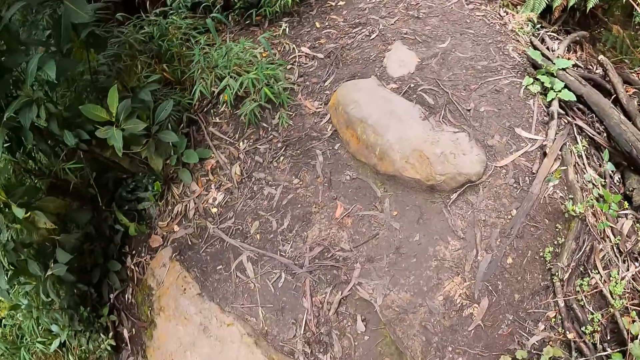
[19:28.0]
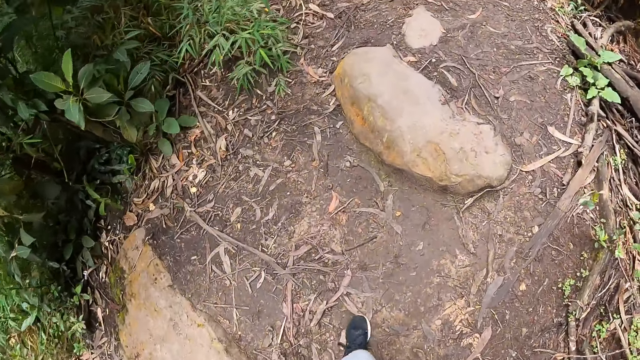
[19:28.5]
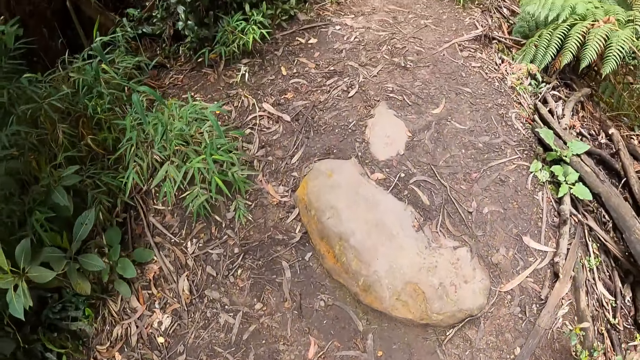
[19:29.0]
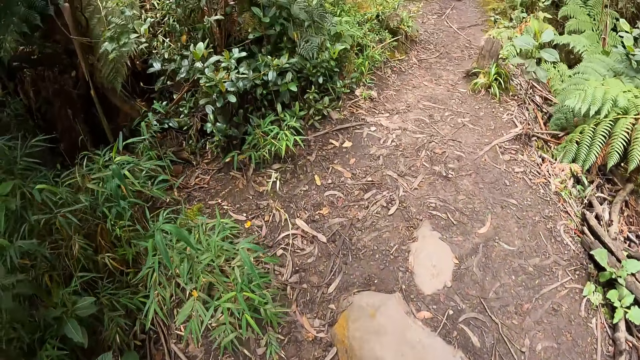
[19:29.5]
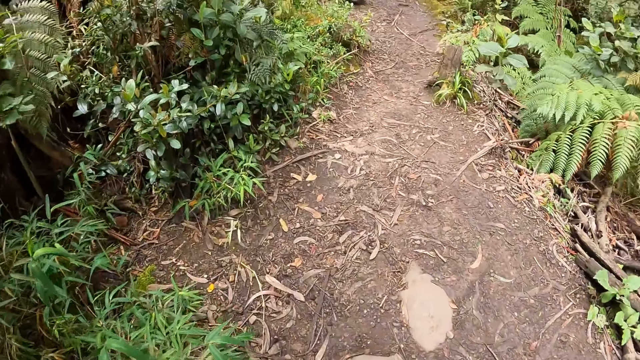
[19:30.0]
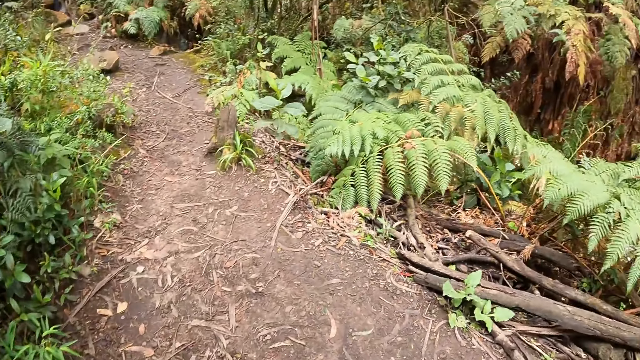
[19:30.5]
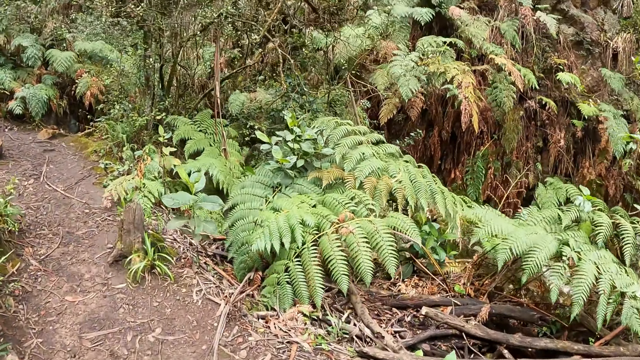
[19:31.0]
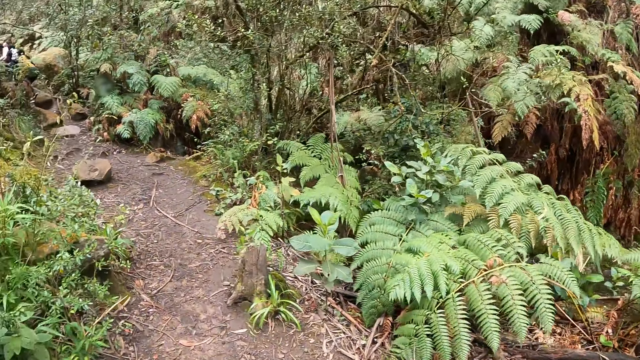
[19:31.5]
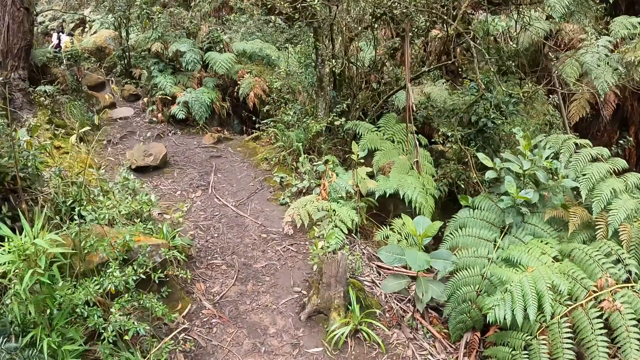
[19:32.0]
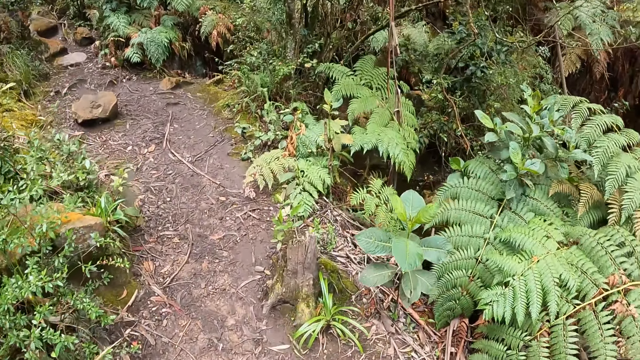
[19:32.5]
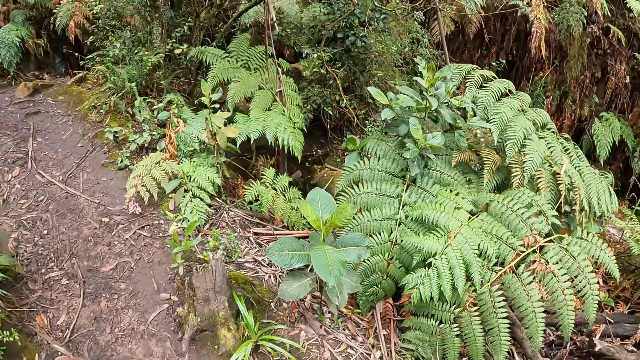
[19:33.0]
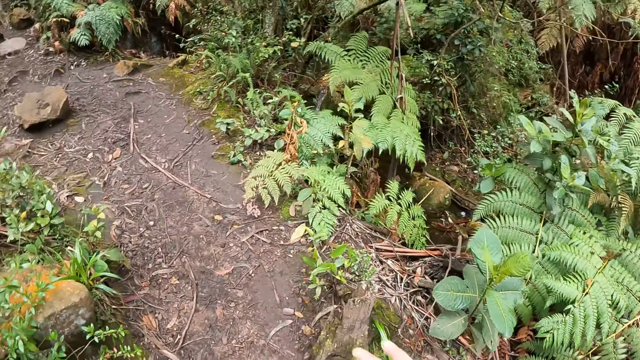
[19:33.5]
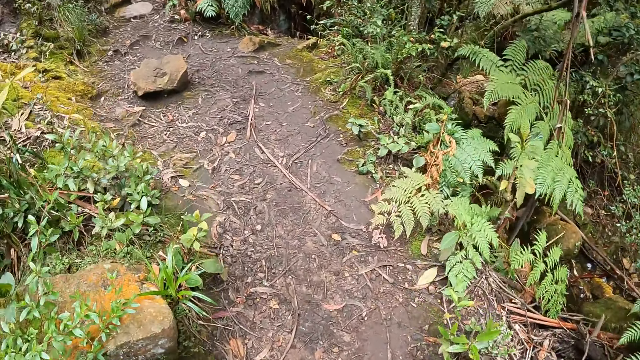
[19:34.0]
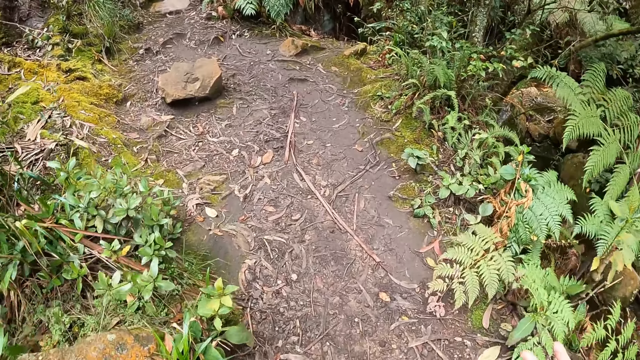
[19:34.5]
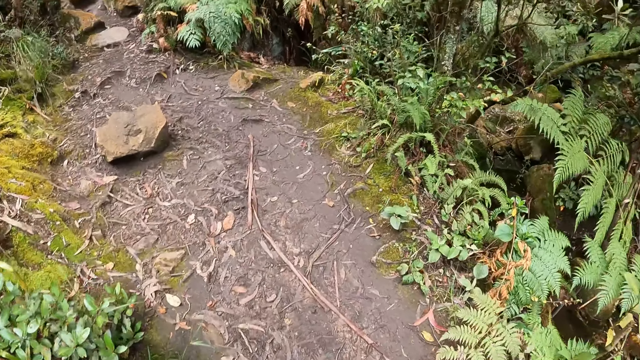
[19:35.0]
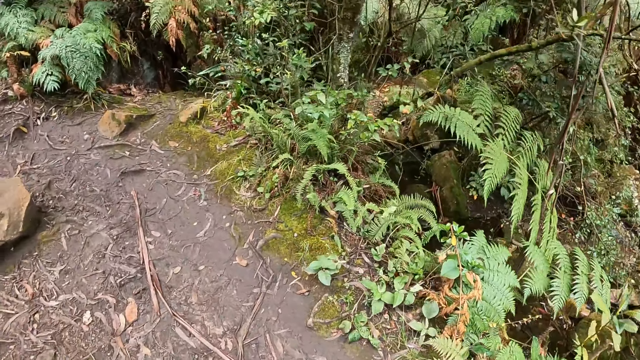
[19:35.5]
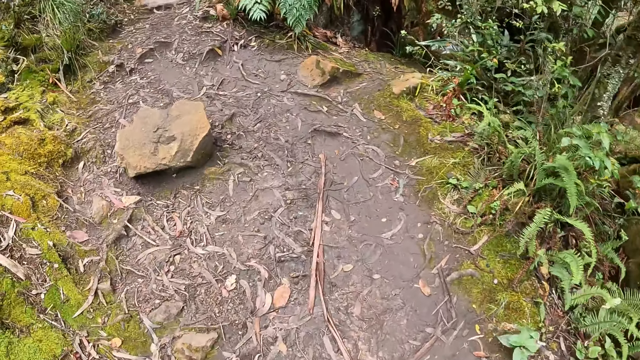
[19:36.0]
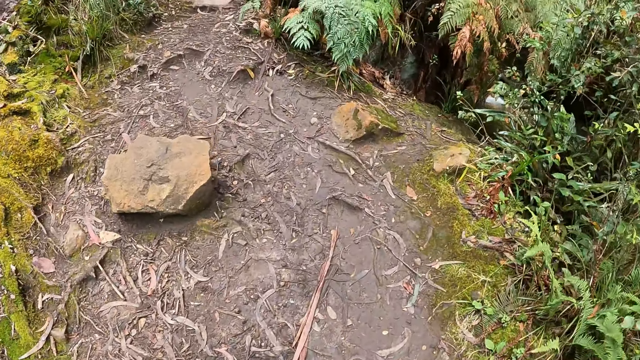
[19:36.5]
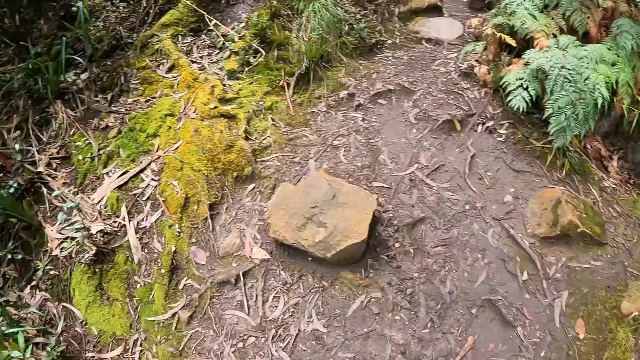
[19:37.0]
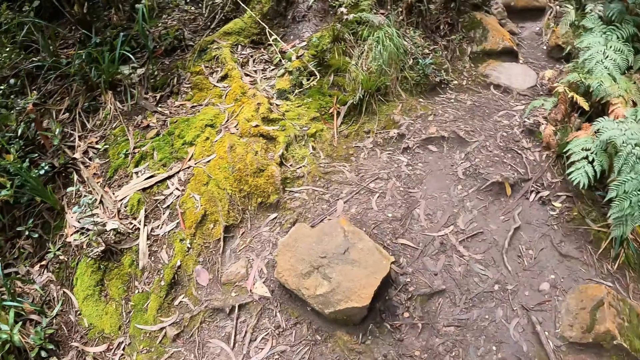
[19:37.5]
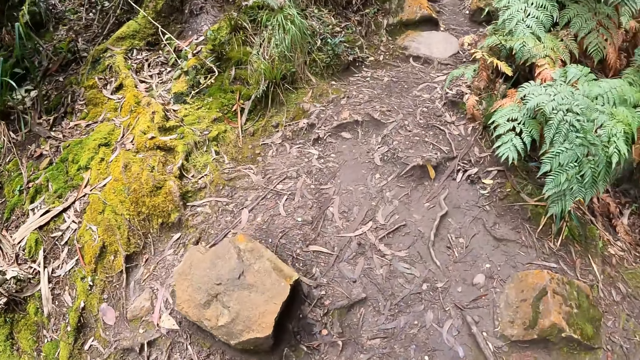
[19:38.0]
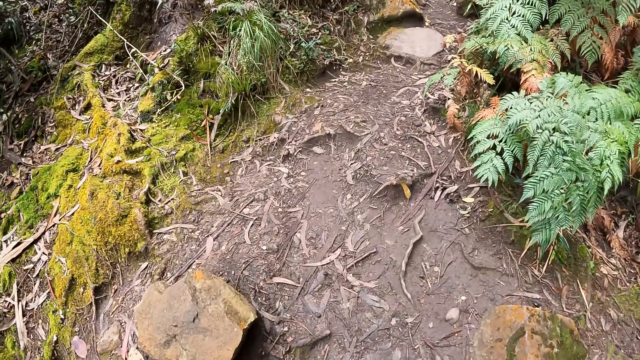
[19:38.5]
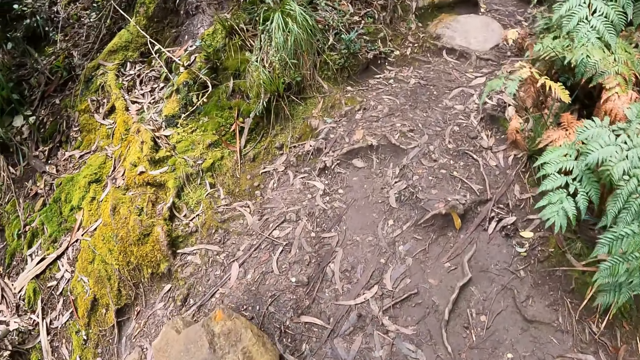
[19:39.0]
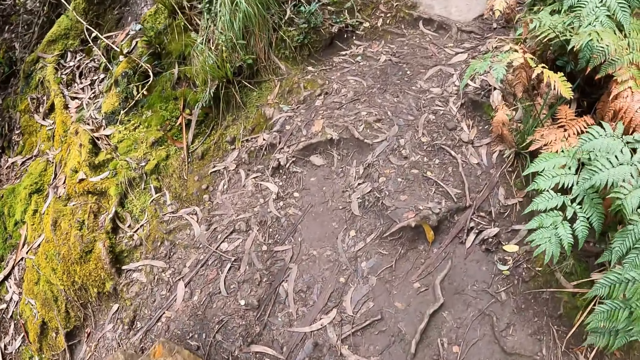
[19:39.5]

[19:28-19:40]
The camera wearer walks forward on a trail.

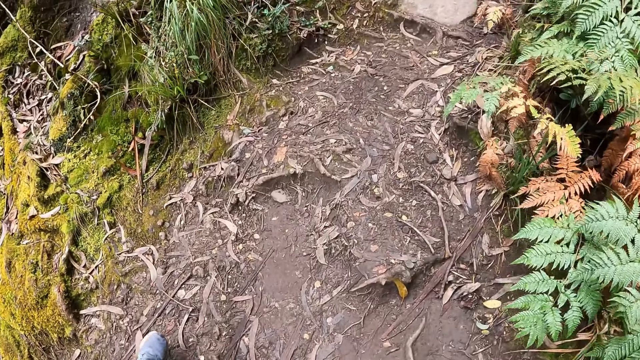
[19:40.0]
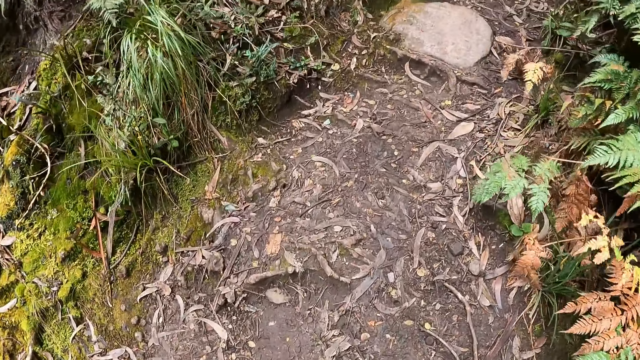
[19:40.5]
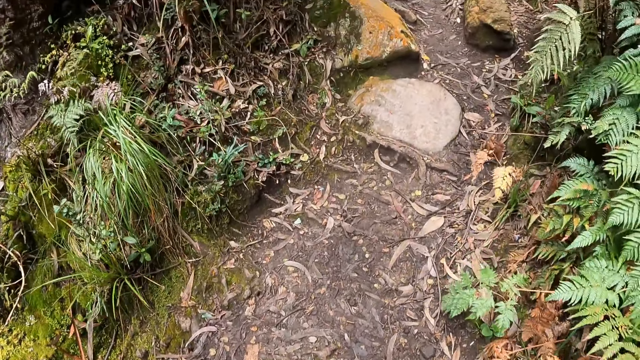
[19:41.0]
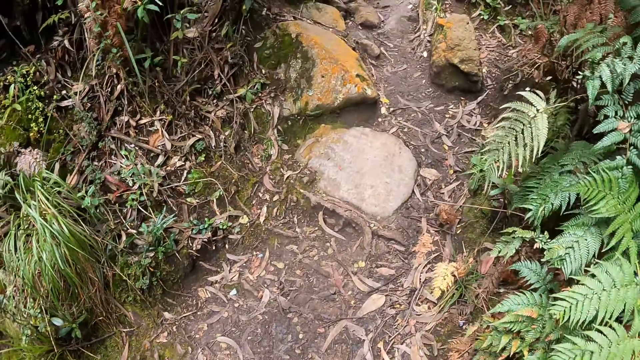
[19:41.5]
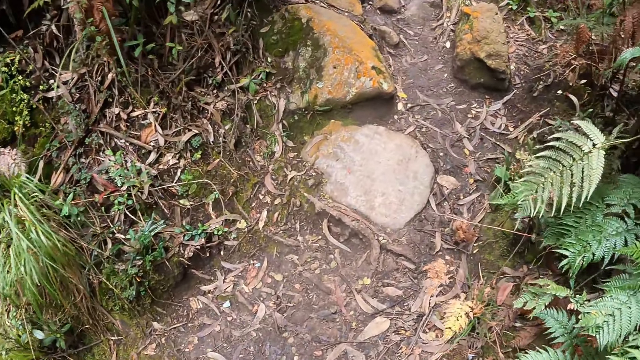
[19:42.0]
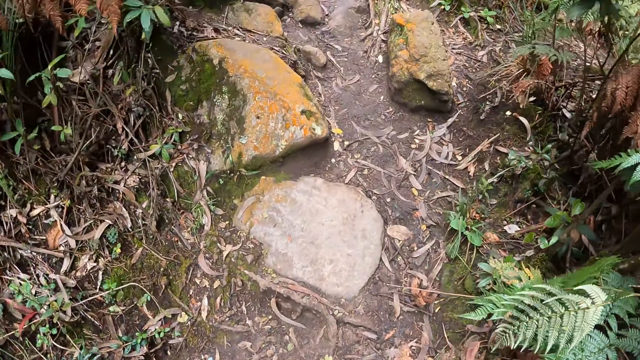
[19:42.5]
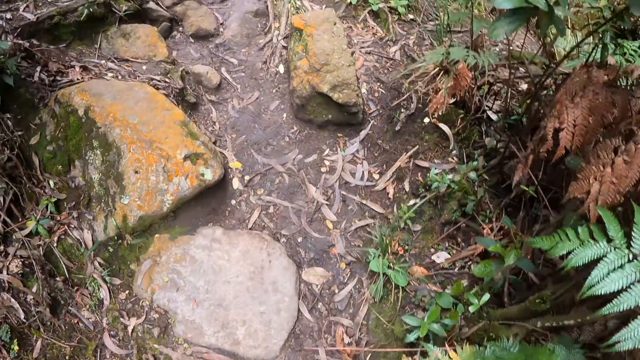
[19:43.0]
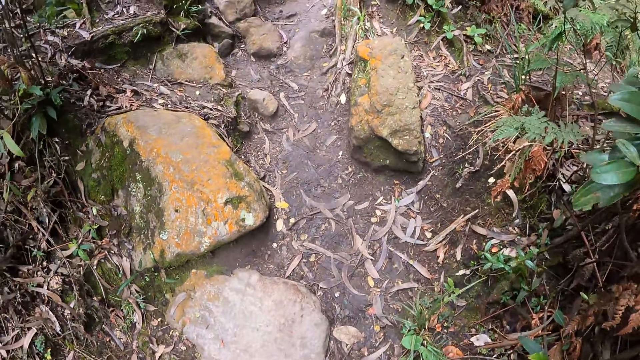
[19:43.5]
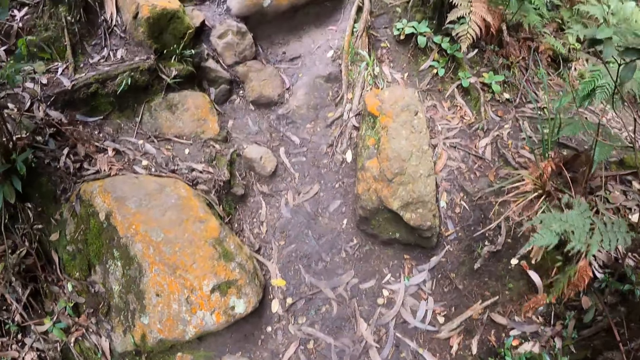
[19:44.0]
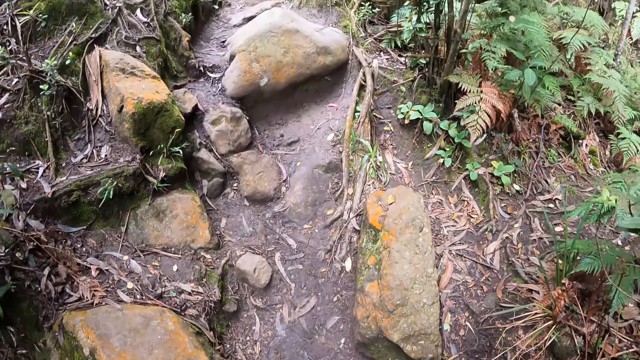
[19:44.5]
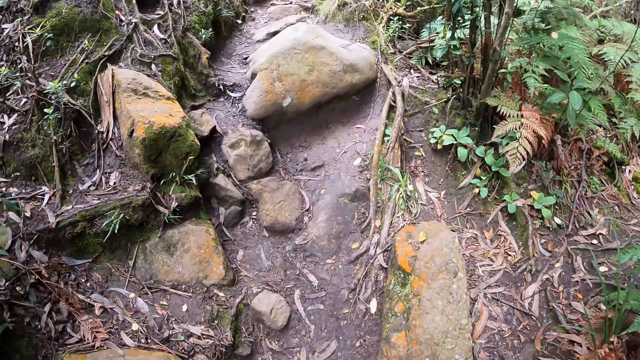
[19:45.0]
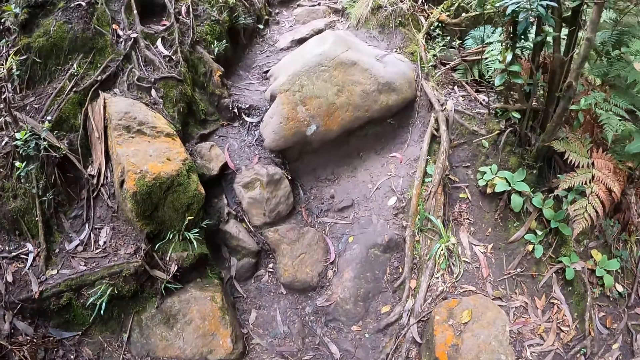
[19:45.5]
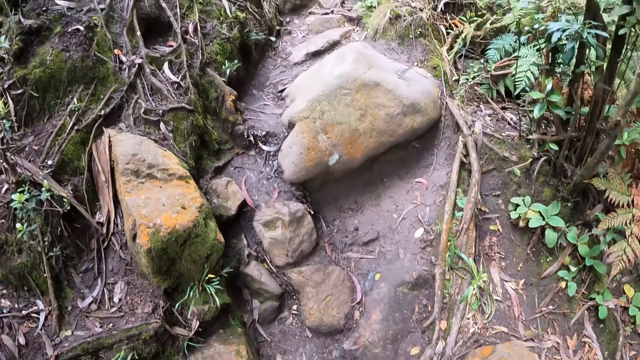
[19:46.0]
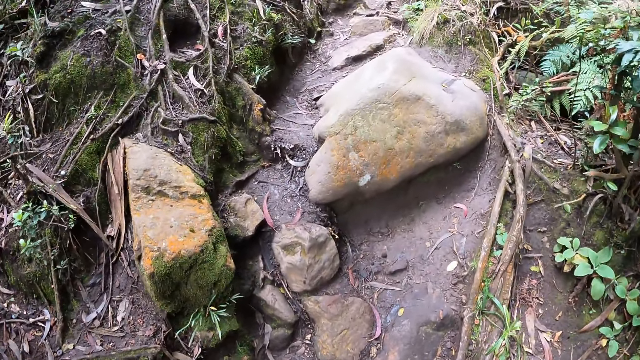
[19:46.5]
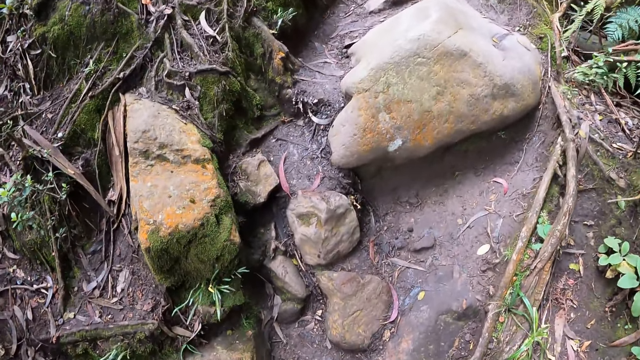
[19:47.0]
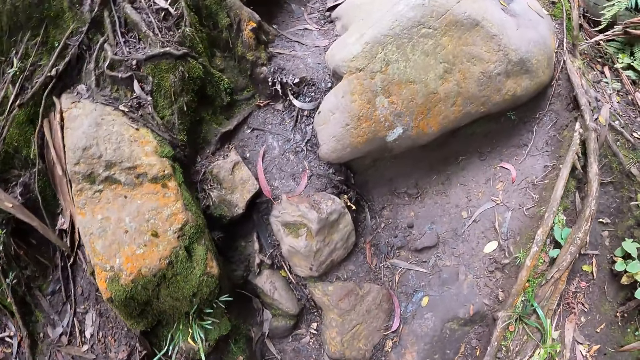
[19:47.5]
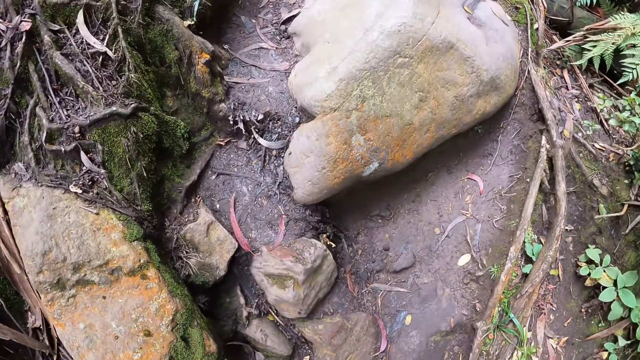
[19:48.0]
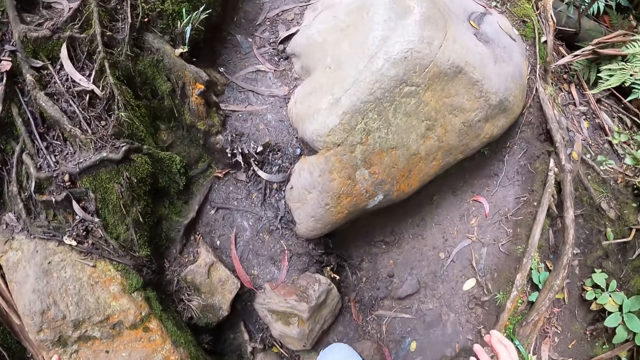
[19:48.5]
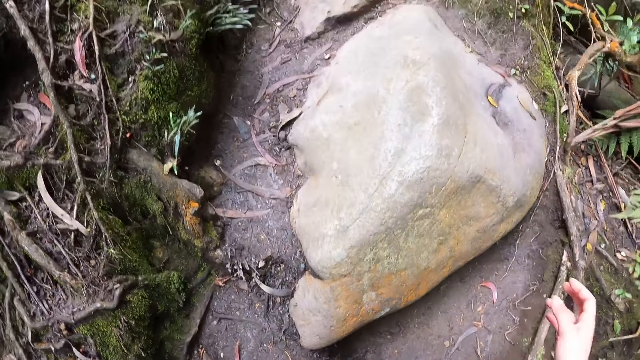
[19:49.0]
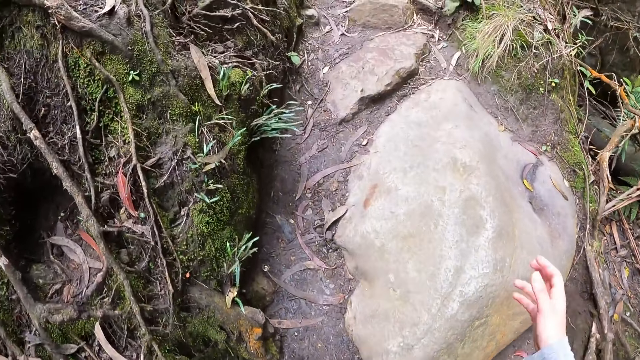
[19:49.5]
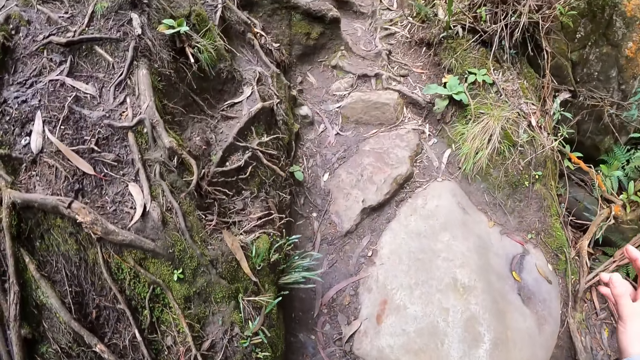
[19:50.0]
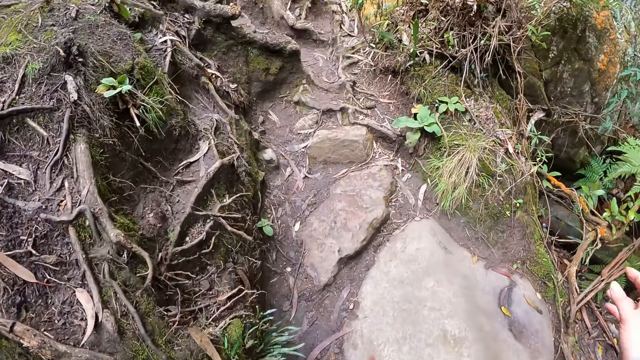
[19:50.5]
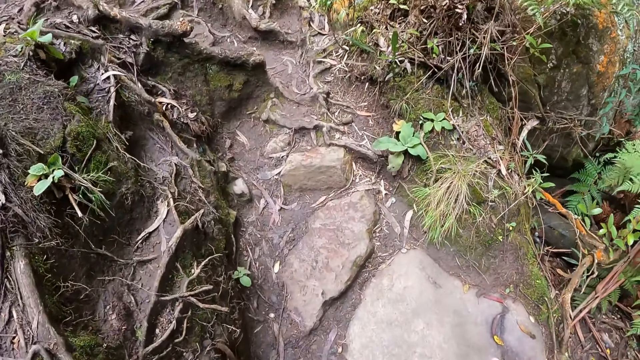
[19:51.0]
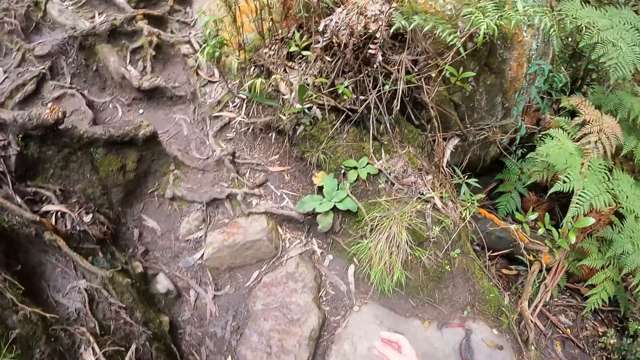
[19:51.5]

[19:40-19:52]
The camera wearer climbs a stone on the floor.
